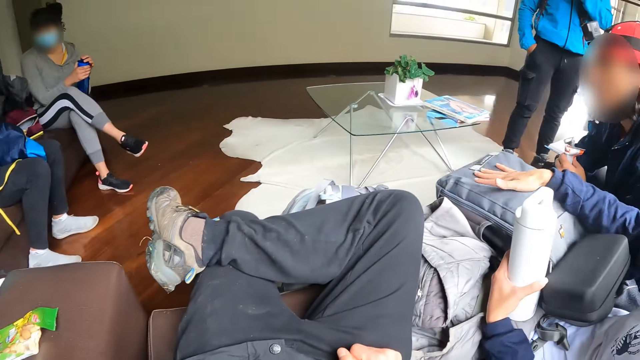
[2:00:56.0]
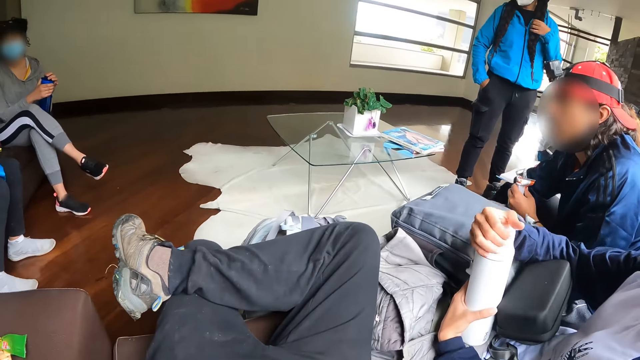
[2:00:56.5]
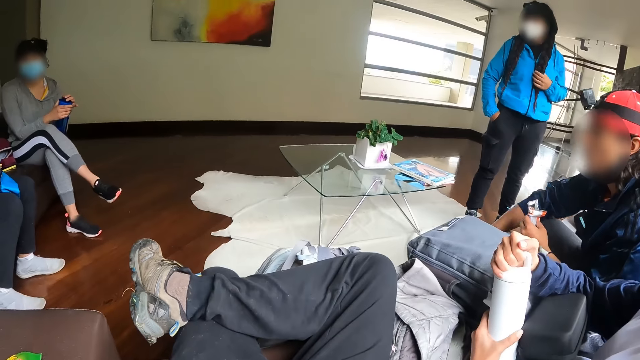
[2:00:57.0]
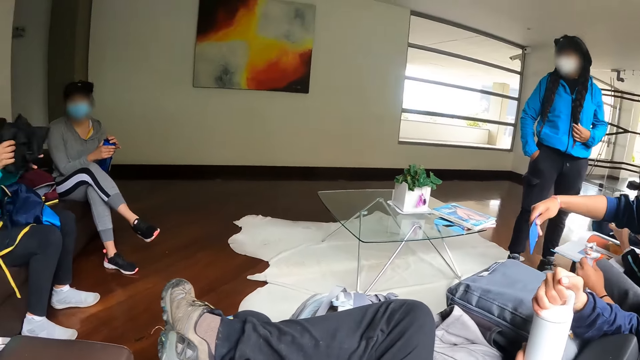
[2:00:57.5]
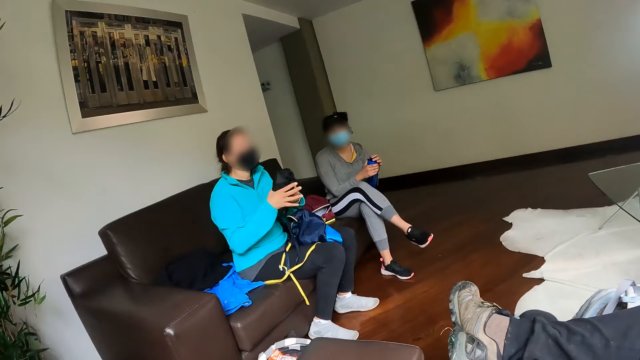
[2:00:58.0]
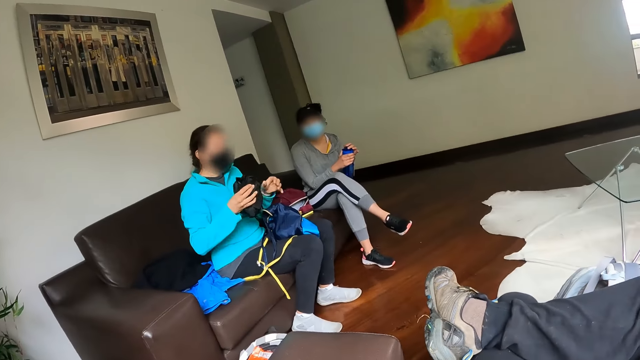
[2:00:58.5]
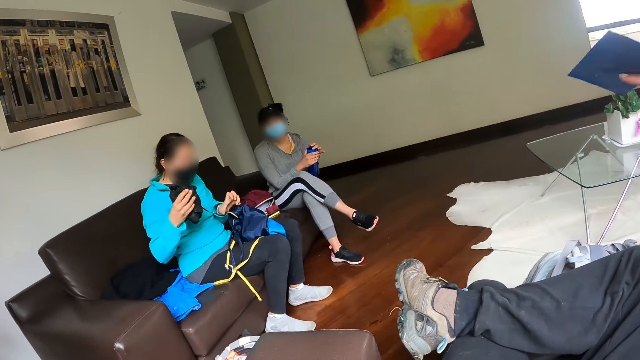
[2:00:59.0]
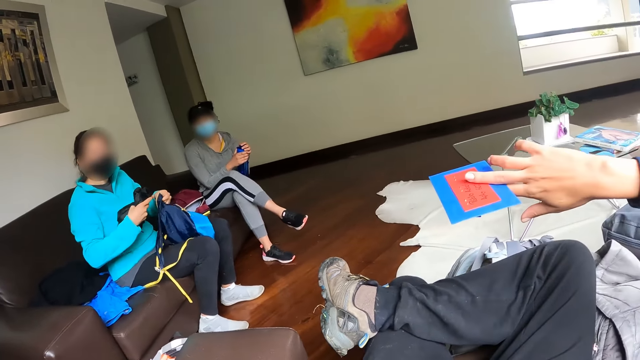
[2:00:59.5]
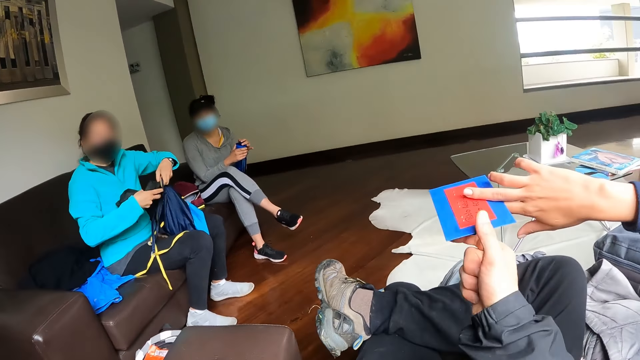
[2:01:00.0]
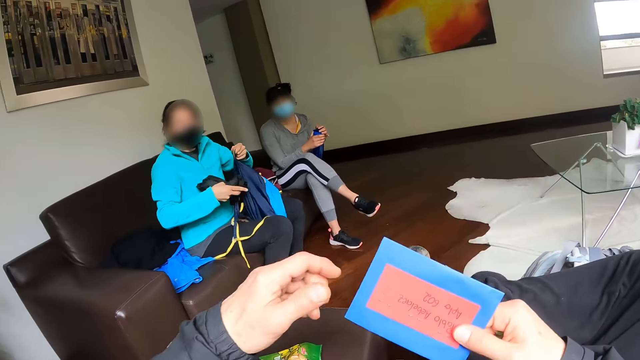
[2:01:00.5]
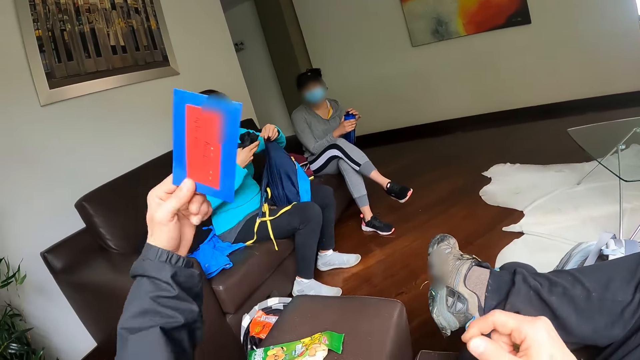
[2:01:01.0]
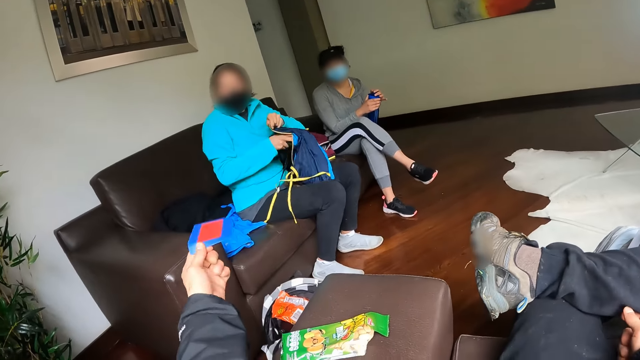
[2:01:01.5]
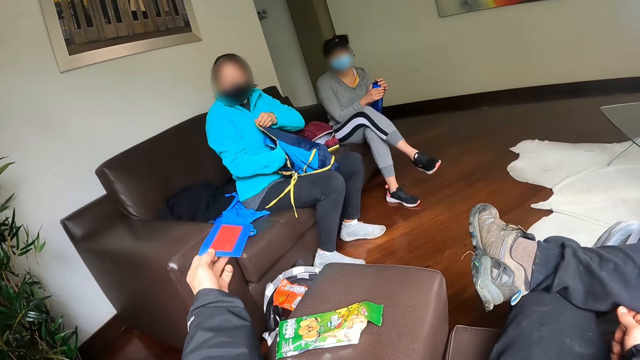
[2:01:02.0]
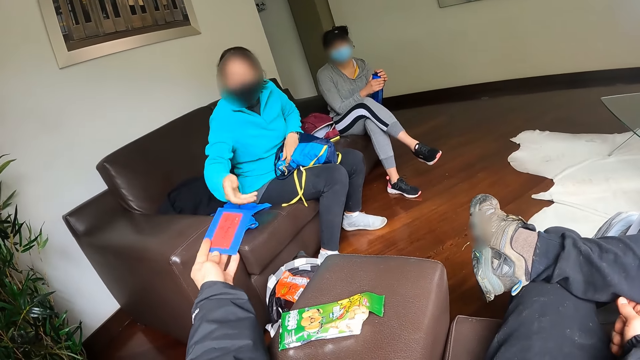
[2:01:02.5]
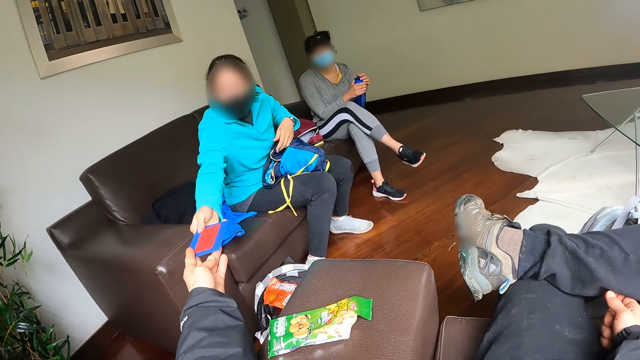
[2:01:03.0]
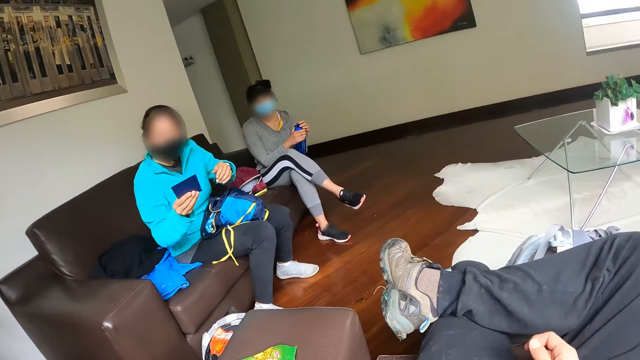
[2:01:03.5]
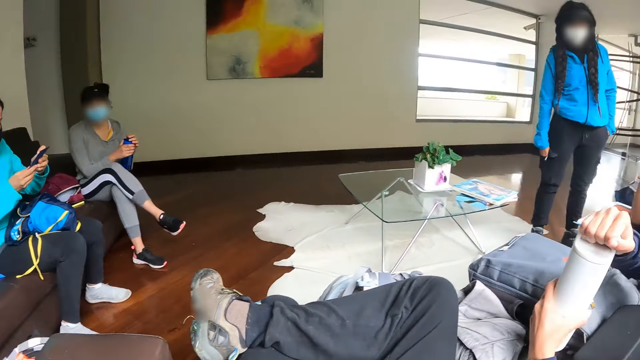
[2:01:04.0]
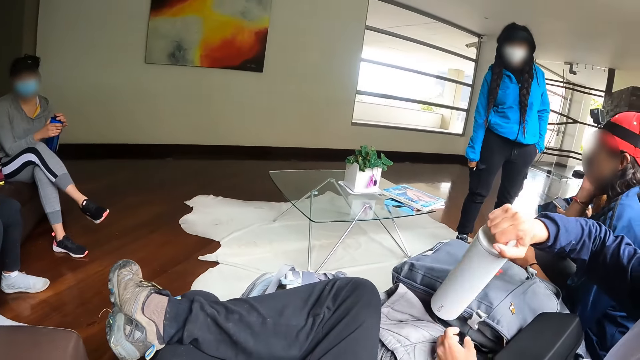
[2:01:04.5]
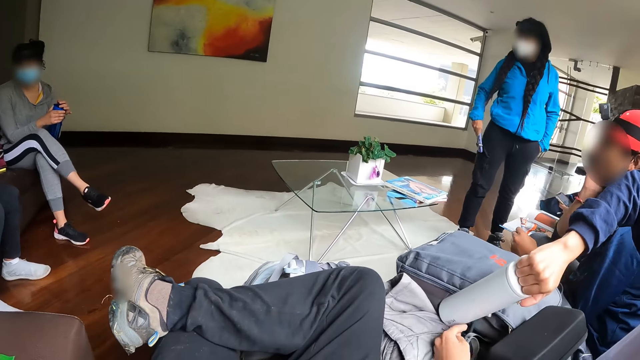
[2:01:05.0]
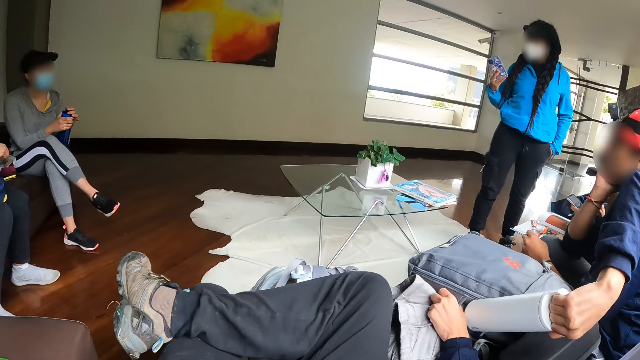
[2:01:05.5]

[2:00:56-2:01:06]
The camera wearer looks around. A man hands the camera wearer a card with his right hand. The camera wearer takes the card with his right hand. He passes the card from his right hand to his left hand. He hands the card to a woman with his left hand. The woman puts the pair of pants into the bag with her right hand. The woman takes the card from the camera wearer with her right hand. The camera wearer looks at the object. The woman holds the card with both hands.

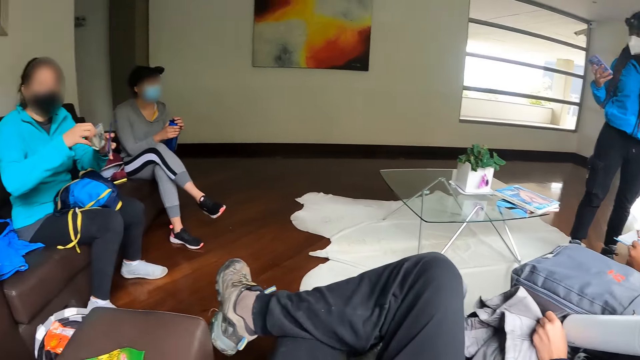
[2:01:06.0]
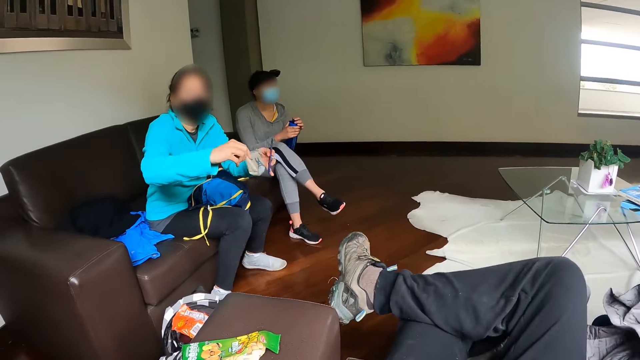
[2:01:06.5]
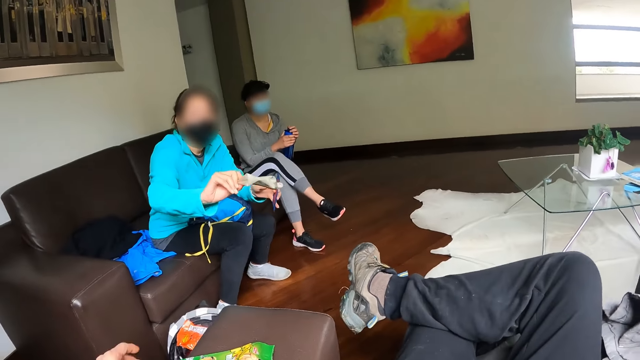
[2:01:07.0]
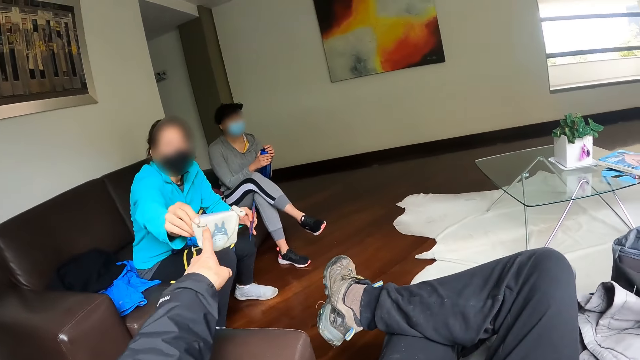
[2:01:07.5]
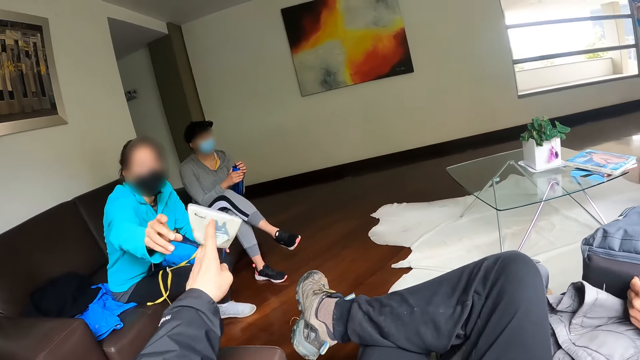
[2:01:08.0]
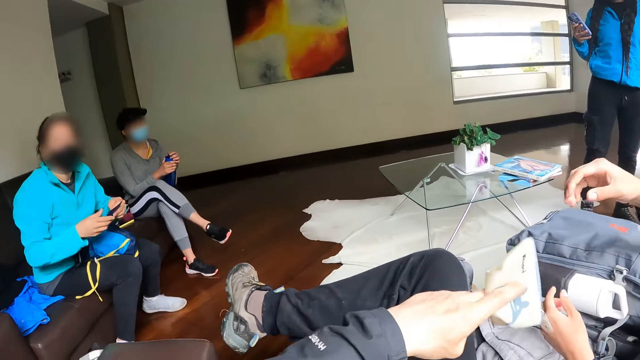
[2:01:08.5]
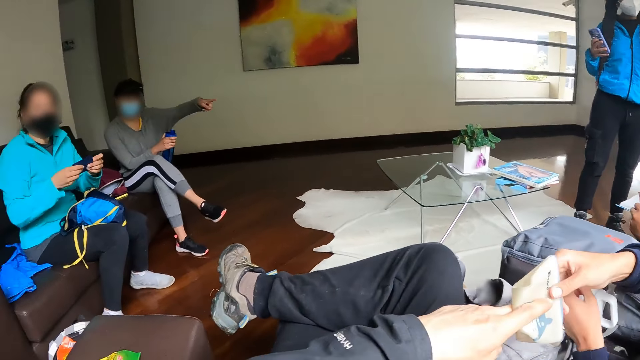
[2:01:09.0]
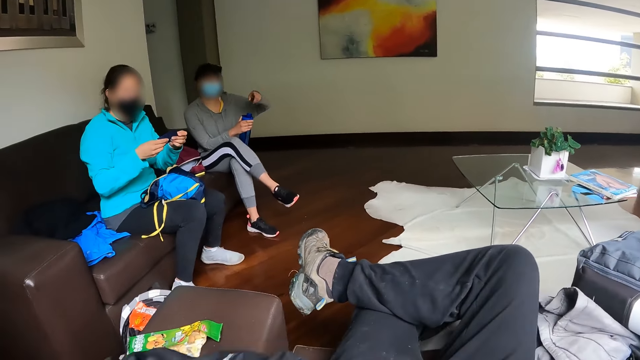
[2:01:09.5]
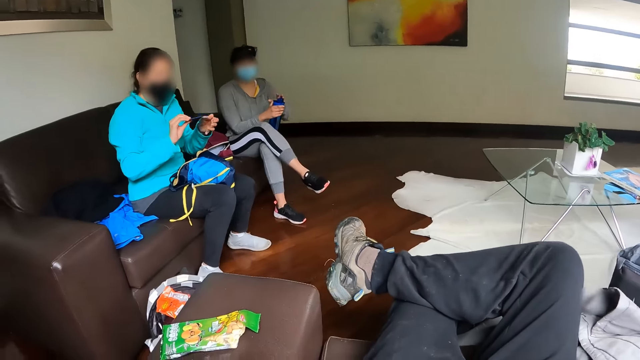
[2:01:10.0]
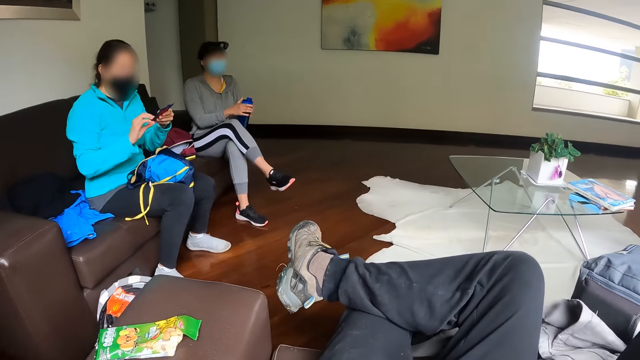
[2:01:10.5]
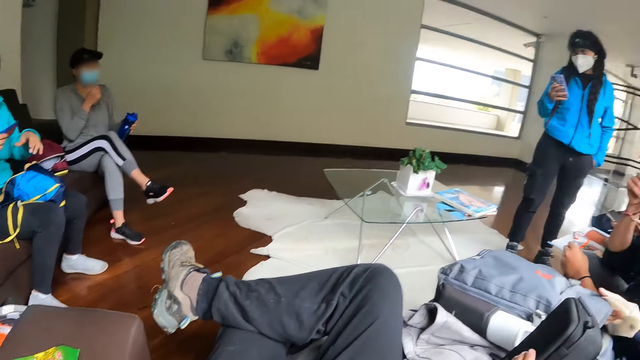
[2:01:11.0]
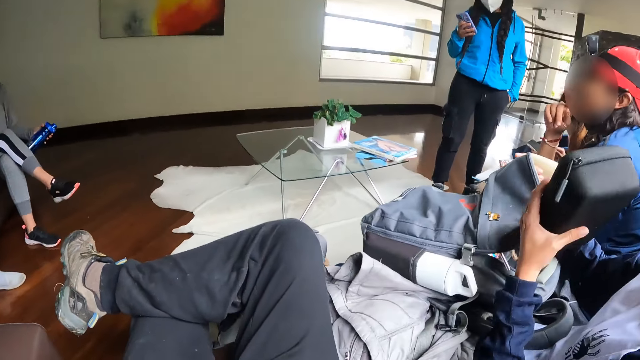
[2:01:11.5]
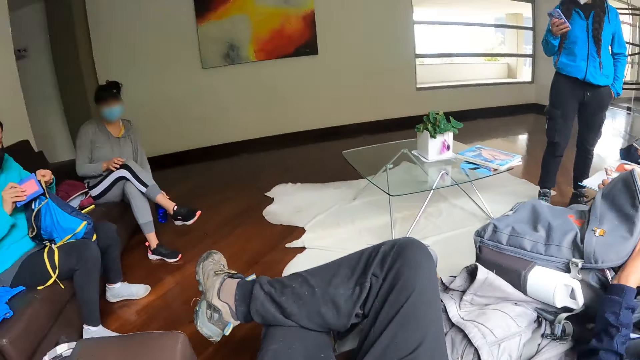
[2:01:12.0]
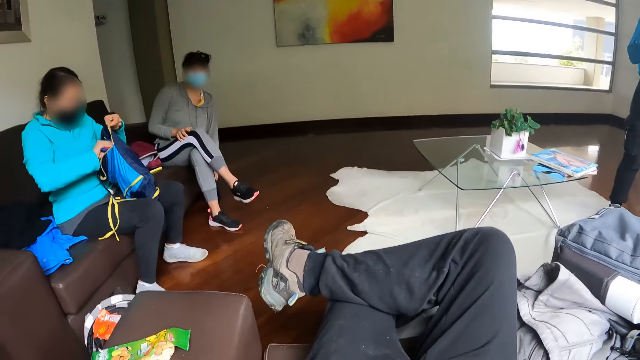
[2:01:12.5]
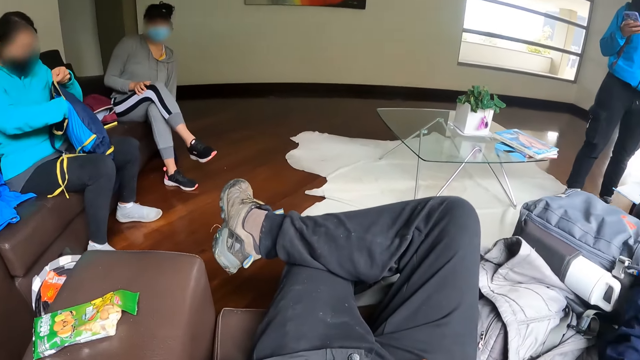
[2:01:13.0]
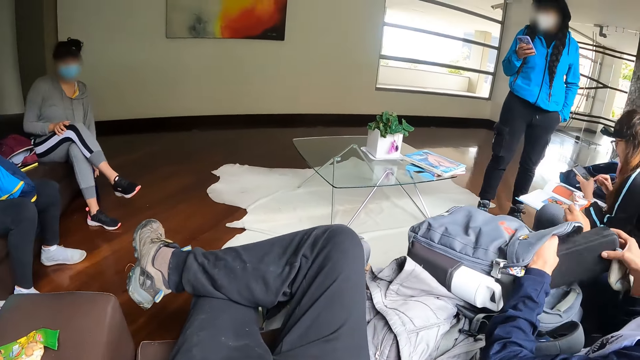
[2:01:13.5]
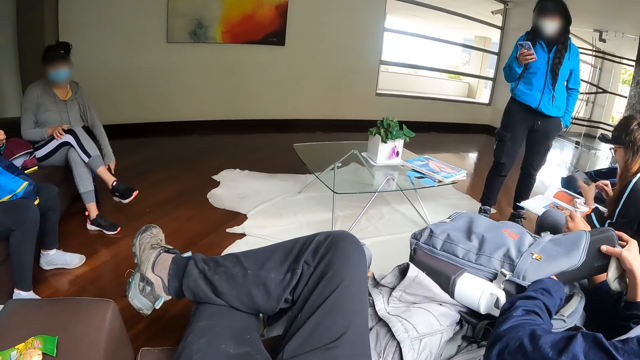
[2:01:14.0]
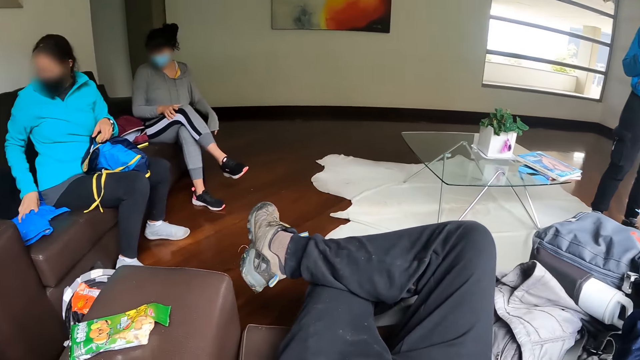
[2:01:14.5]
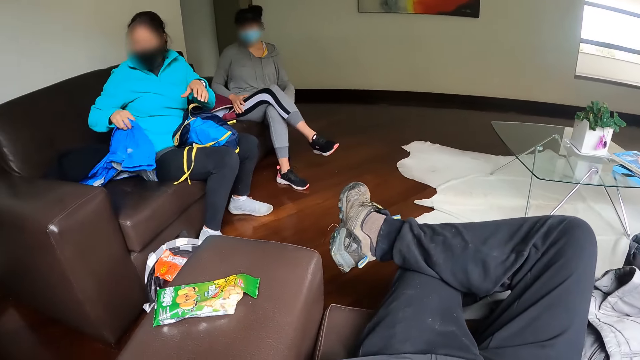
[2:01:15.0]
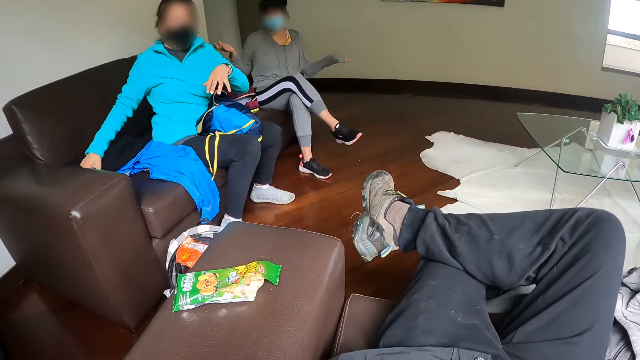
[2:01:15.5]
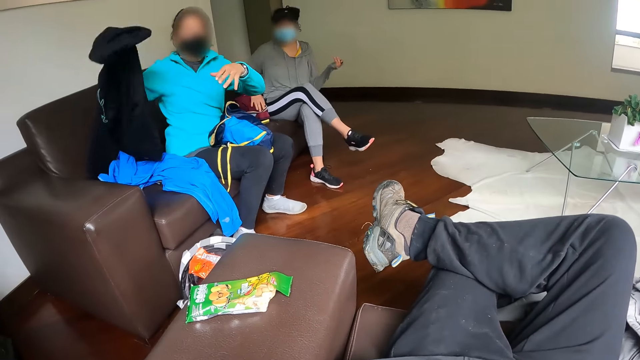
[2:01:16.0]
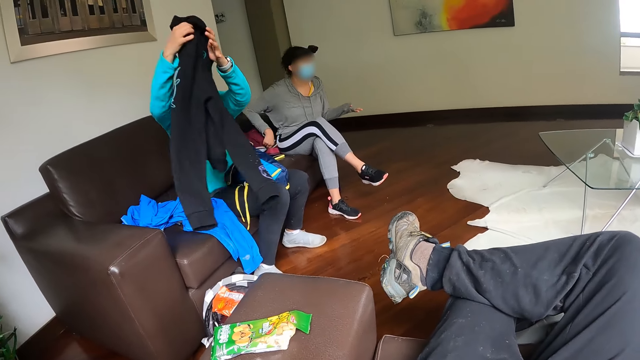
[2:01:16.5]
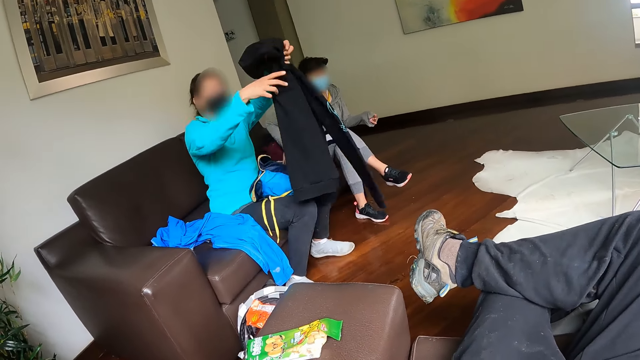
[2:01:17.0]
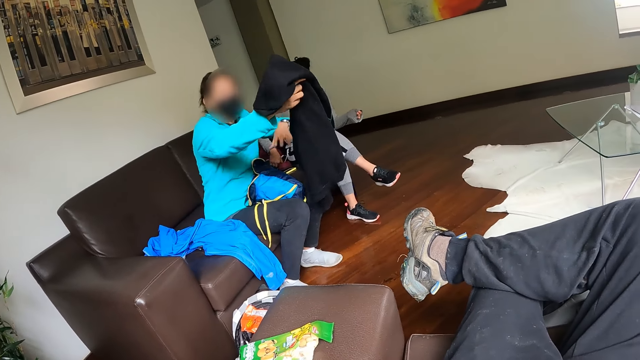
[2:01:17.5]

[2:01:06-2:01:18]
A woman hands the camera wearer the purse with her right hand. The camera wearer takes the purse from the woman with his left hand. He hands another woman the purse with his left hand. The other woman takes the purse from the camera wearer with her right hand. The first woman holds something. The other woman puts a box into a bag on her lap with her left hand. A third woman drops the bottle on the floor with her left hand. The first woman picks up a hoodie or jumper from the chair with her right hand. The first woman holds the hoodie with both hands.
